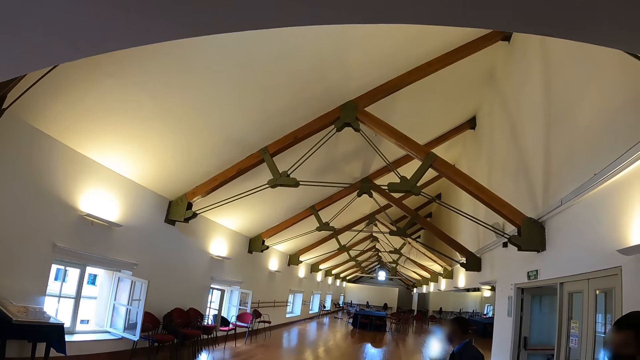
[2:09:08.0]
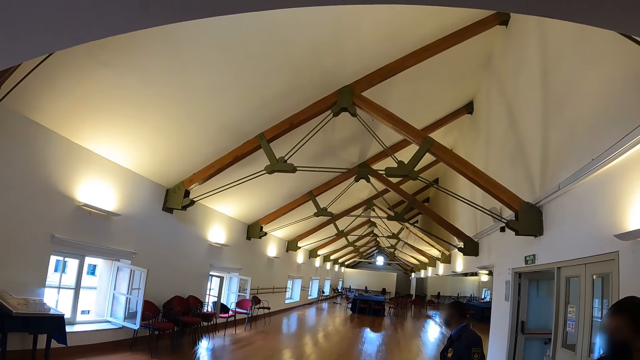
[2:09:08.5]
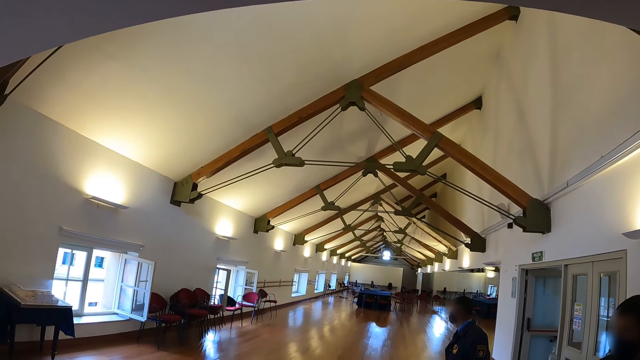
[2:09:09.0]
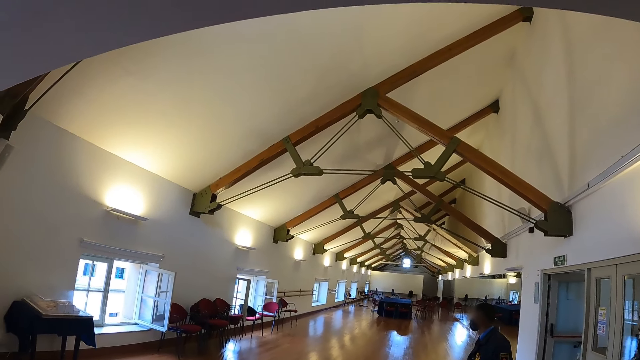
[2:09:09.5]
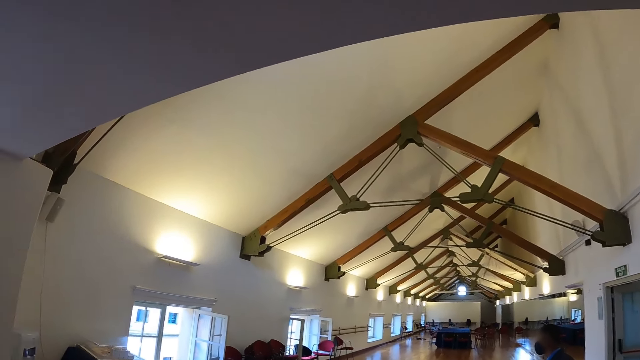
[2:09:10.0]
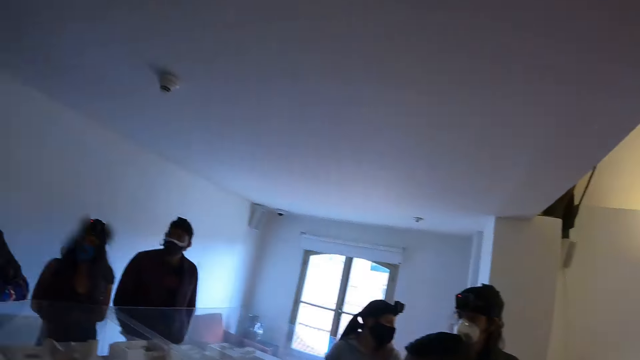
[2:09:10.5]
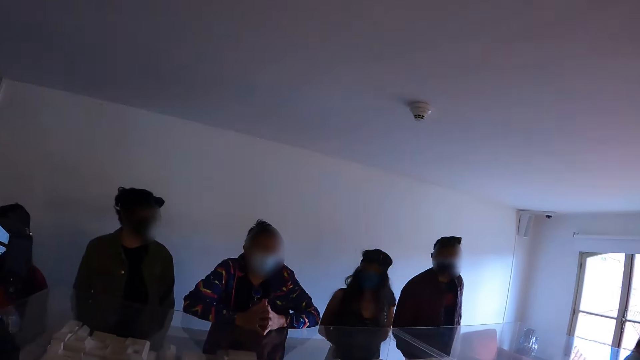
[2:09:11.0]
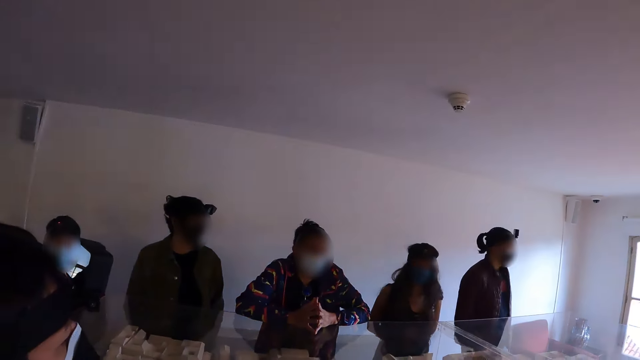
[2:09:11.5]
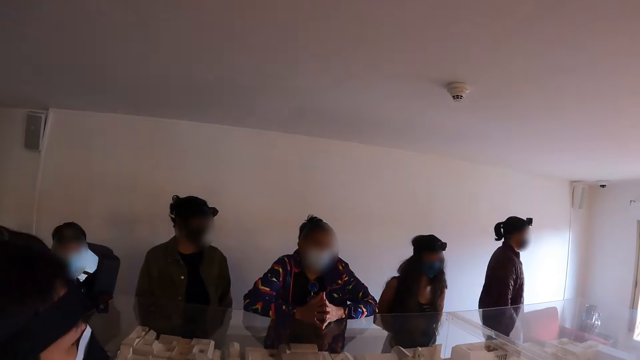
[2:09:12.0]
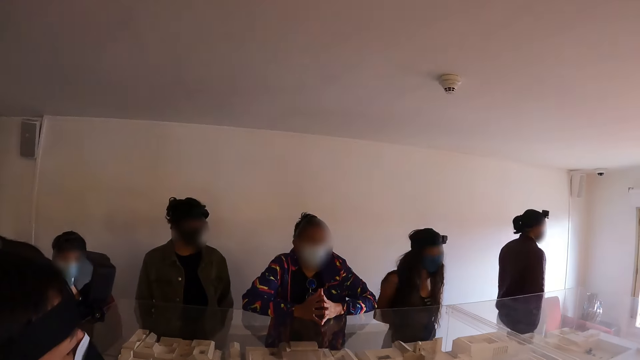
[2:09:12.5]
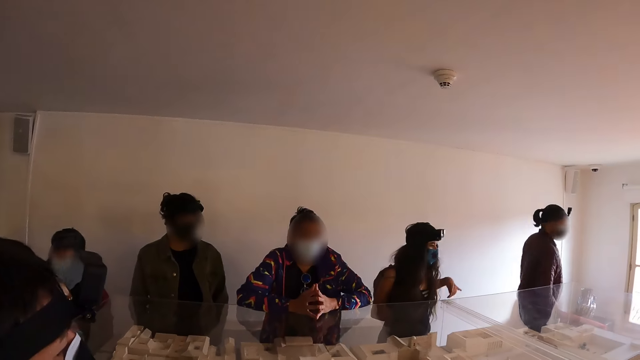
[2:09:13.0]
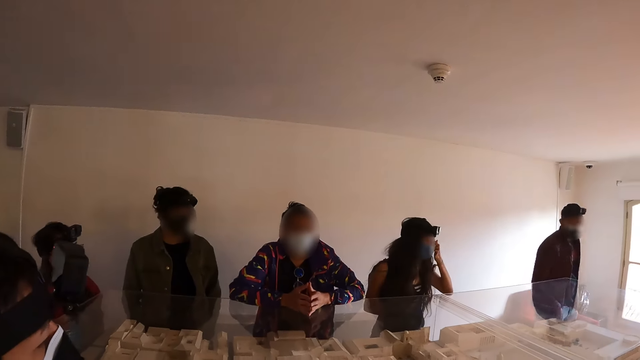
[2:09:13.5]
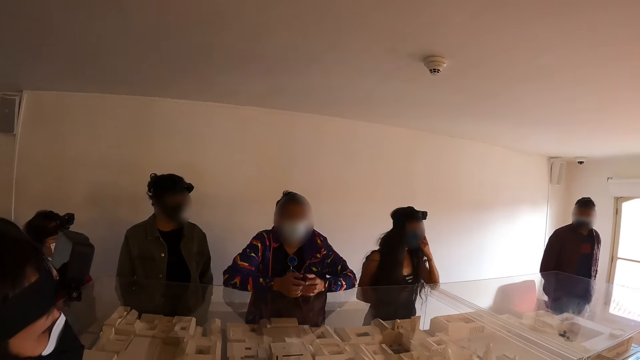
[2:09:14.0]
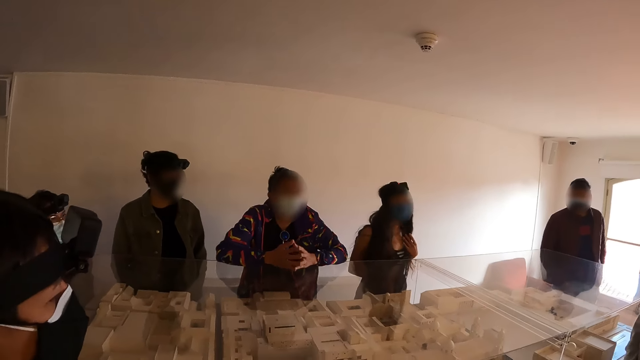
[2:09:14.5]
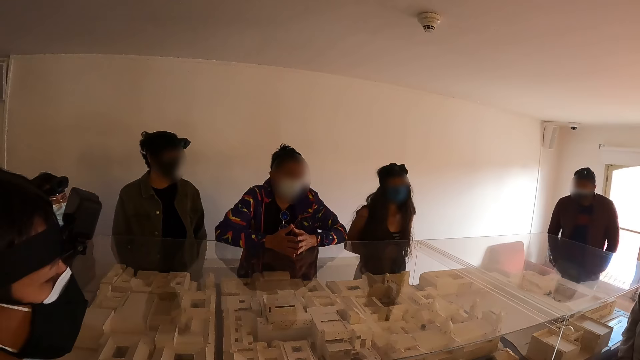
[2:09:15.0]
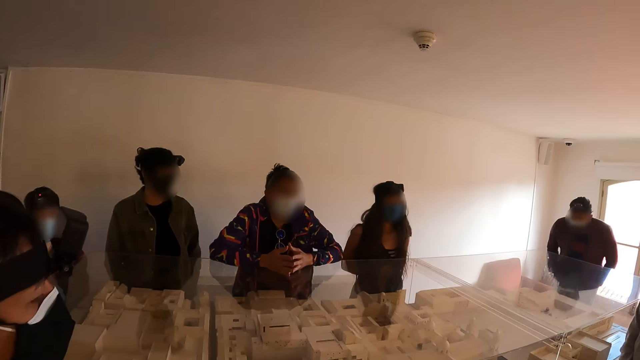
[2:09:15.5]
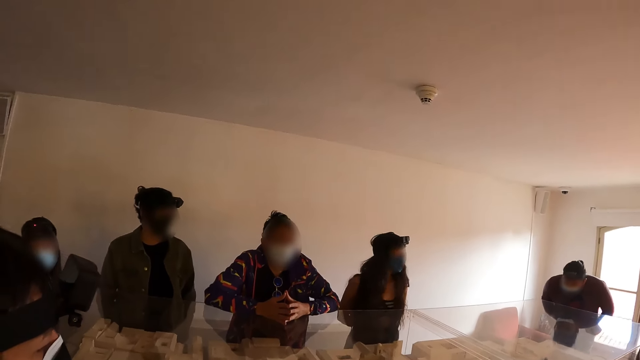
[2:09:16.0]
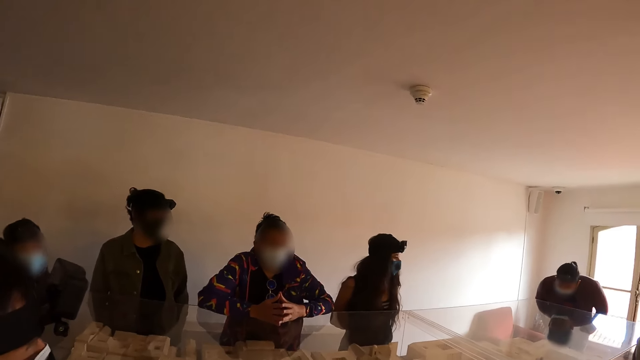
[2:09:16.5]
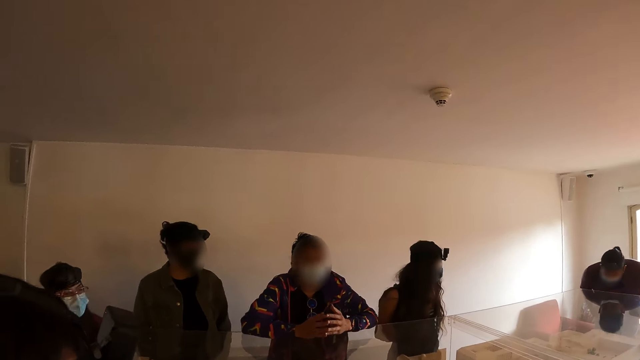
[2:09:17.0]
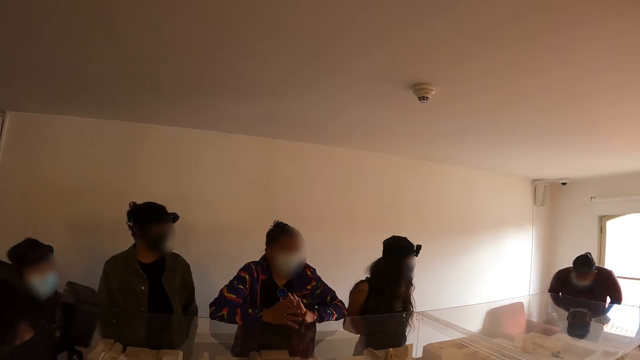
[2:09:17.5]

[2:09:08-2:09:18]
A man talks to the crowd. The camera wearer looks at the man.

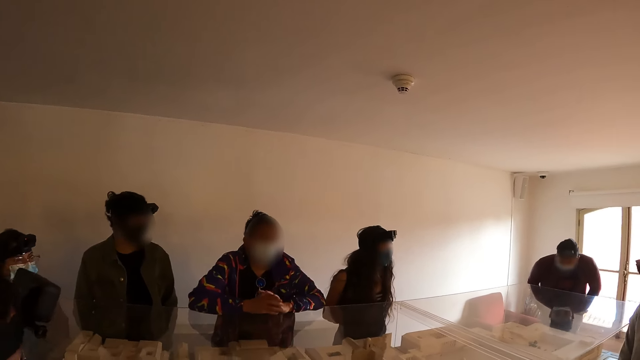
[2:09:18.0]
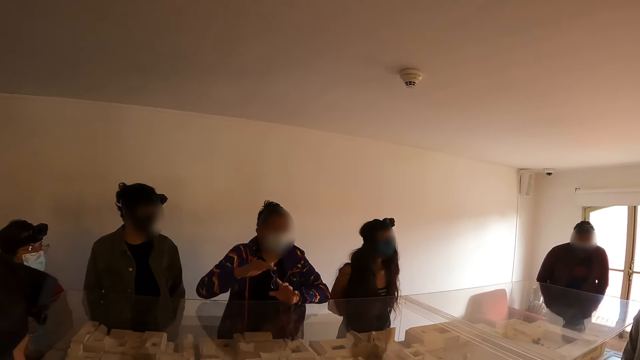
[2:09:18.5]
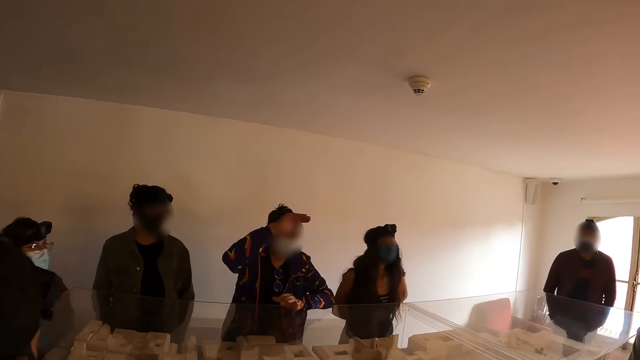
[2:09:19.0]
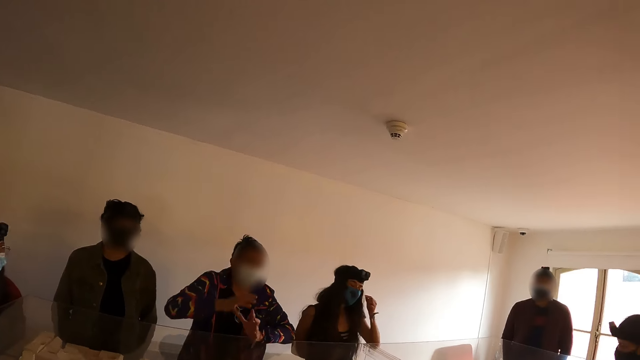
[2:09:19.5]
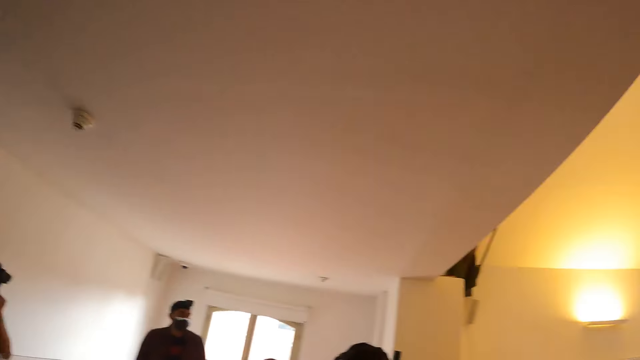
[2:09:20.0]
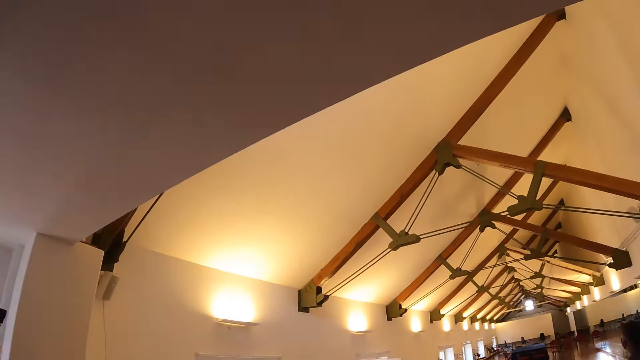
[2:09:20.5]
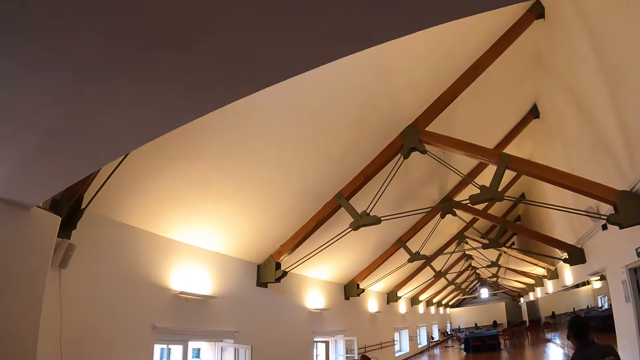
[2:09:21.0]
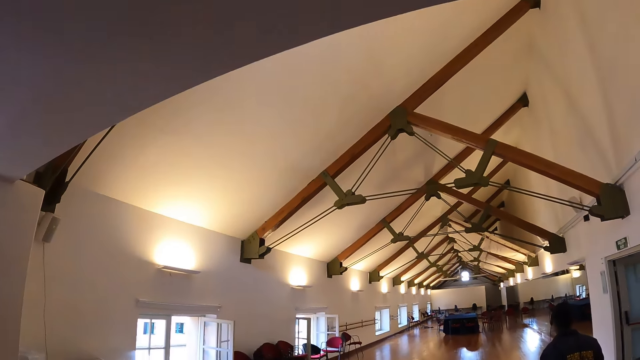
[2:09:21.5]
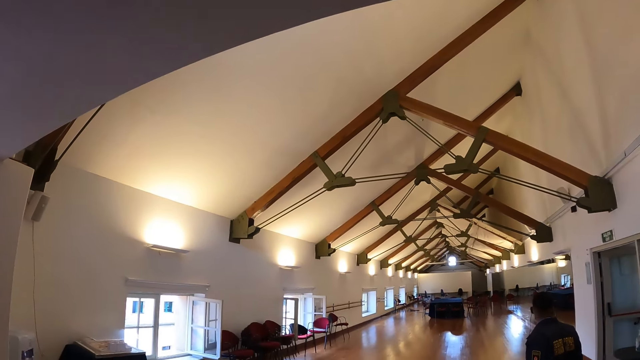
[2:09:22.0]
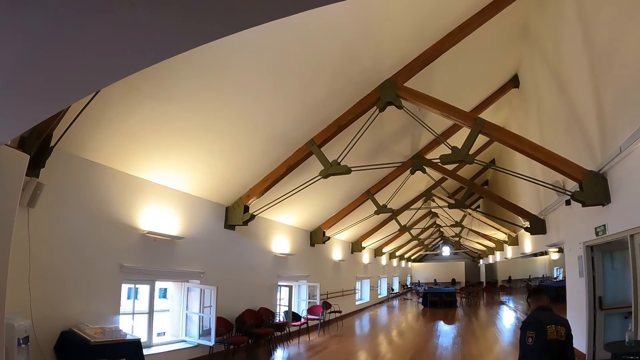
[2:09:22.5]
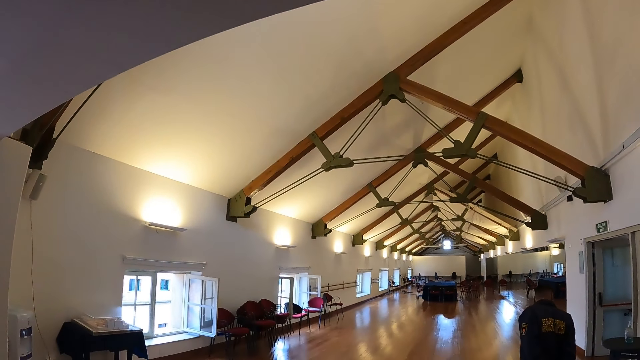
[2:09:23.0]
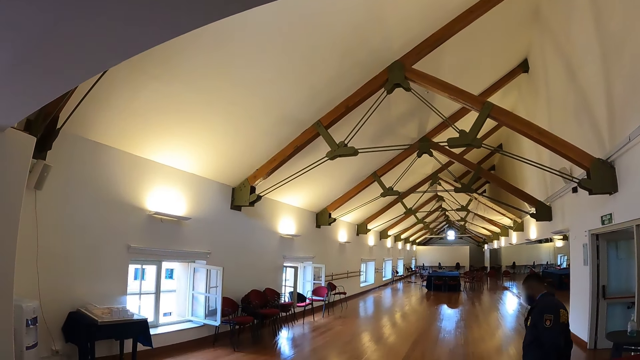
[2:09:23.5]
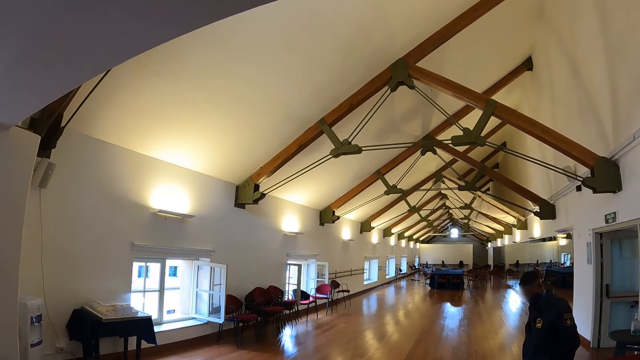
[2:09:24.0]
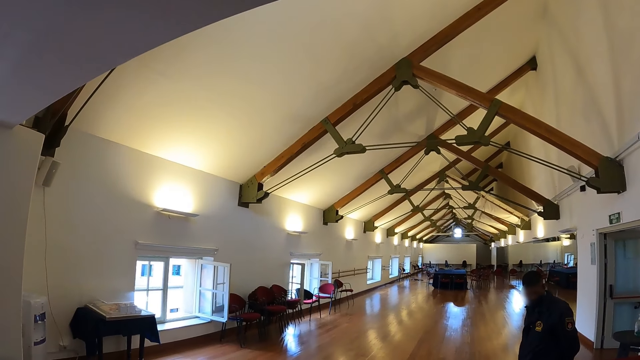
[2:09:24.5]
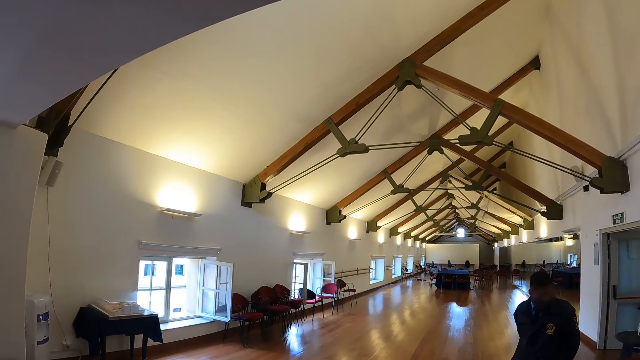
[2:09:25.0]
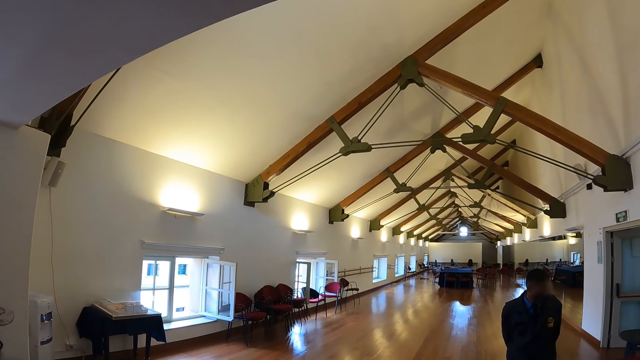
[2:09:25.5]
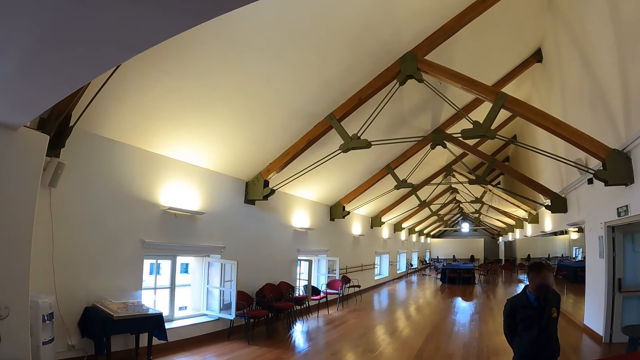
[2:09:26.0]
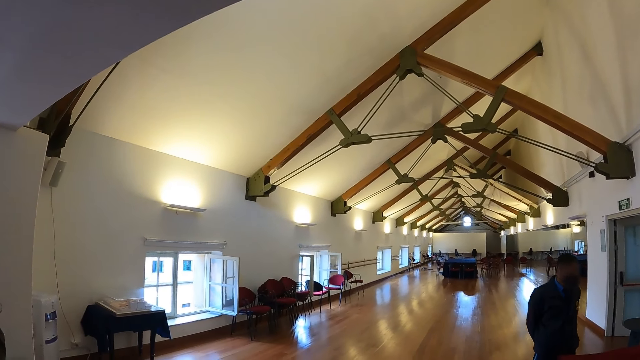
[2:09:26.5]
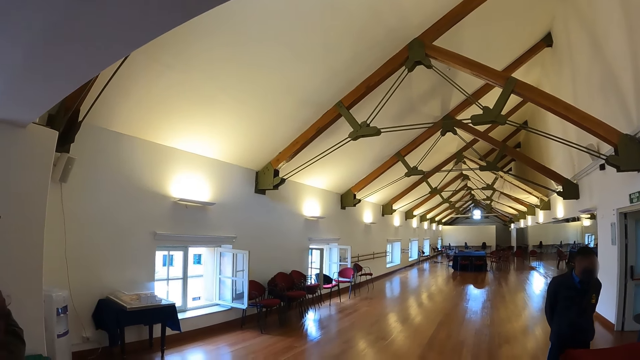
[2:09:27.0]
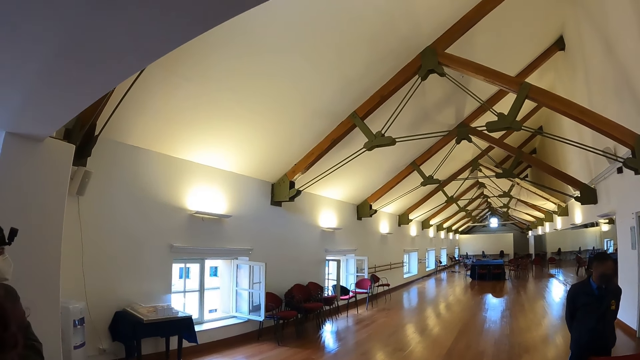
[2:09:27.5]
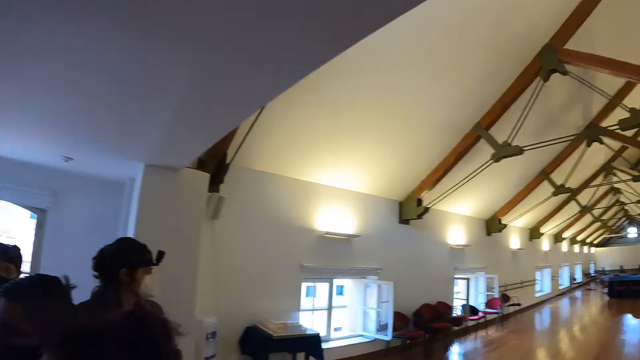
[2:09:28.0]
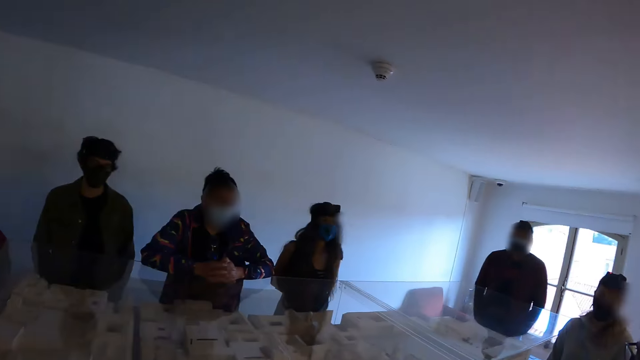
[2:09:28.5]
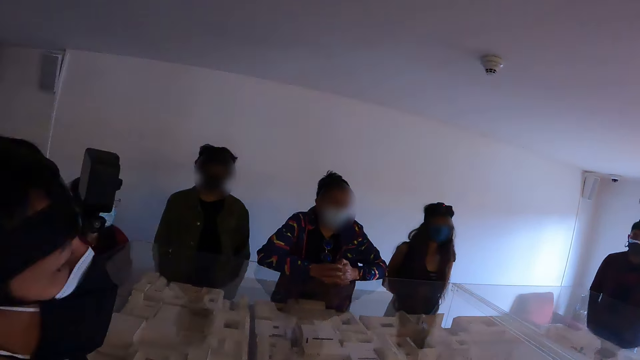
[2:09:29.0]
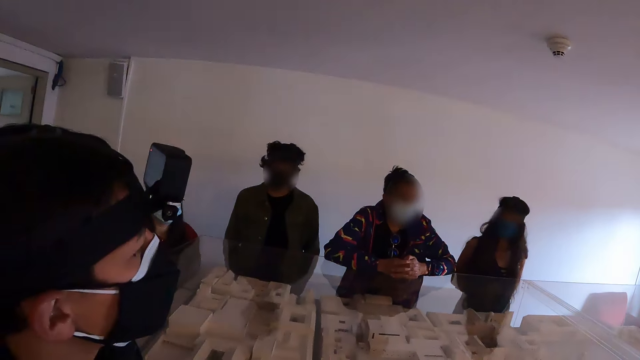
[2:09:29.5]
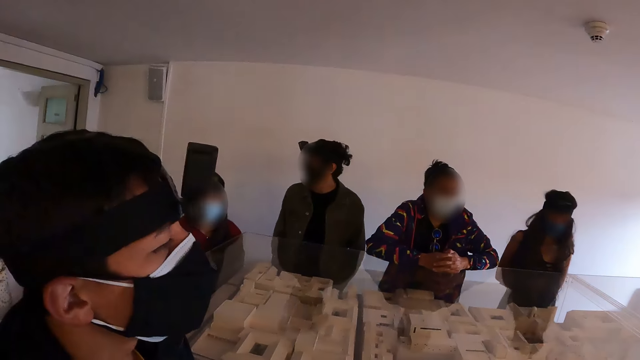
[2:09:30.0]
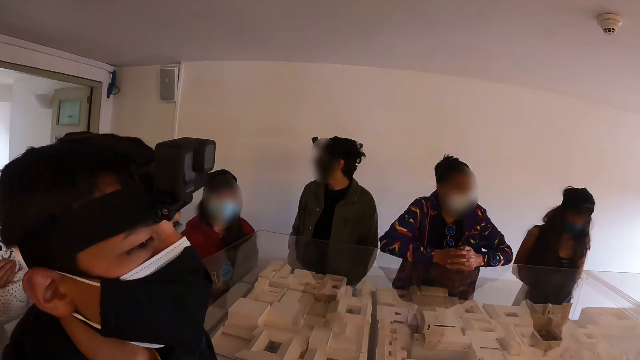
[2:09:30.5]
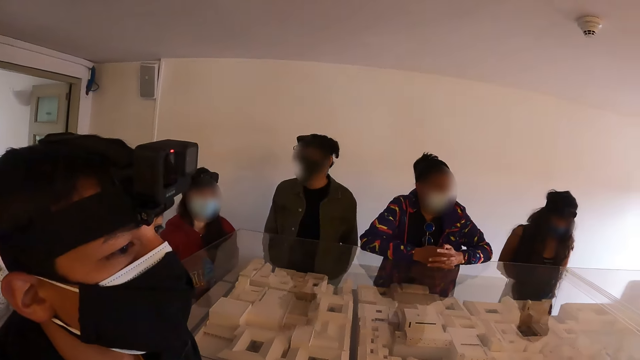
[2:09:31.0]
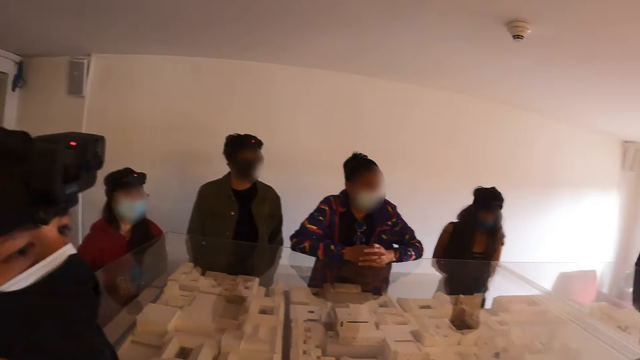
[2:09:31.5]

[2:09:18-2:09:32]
The camera wearer looks around the room. The man turns around. The camera wearer looks at a diorama.
